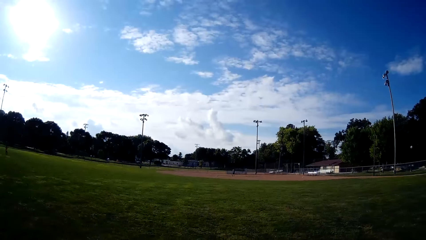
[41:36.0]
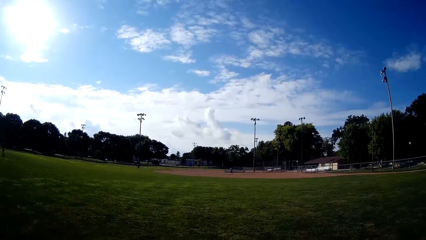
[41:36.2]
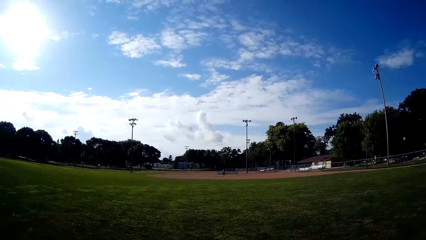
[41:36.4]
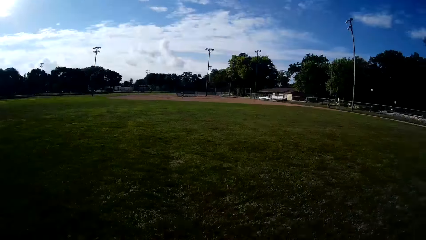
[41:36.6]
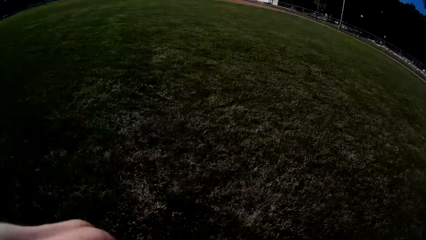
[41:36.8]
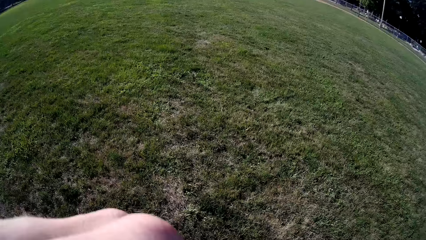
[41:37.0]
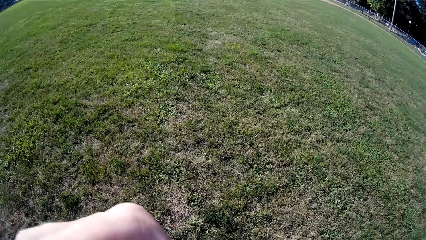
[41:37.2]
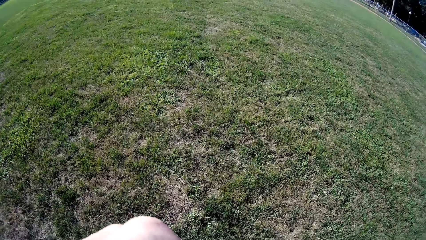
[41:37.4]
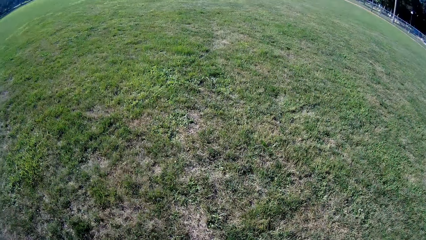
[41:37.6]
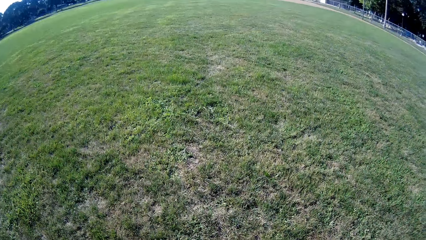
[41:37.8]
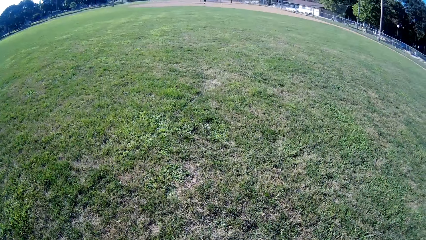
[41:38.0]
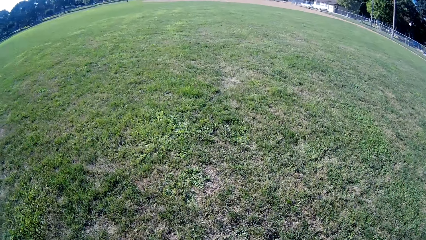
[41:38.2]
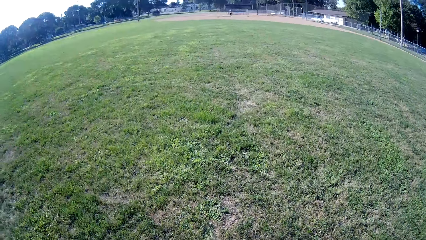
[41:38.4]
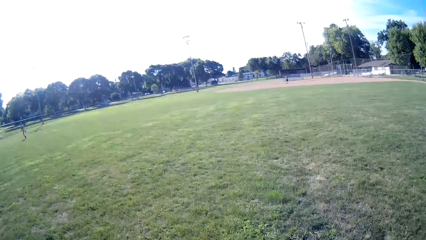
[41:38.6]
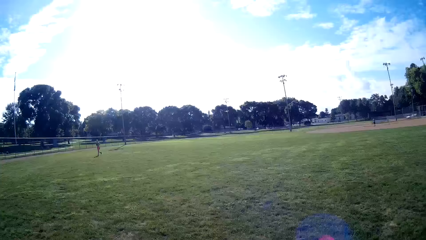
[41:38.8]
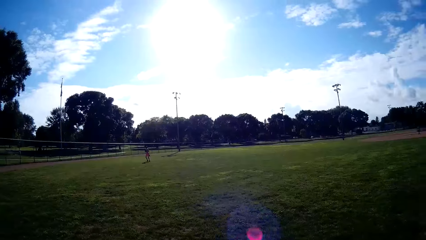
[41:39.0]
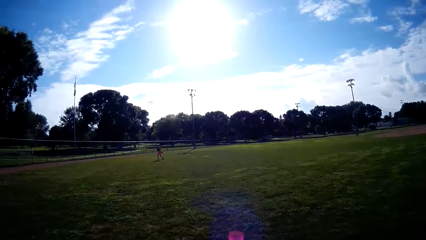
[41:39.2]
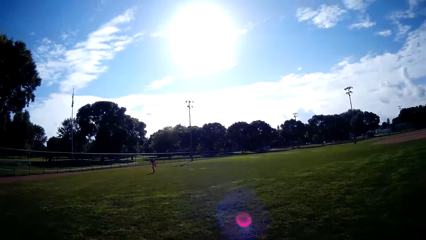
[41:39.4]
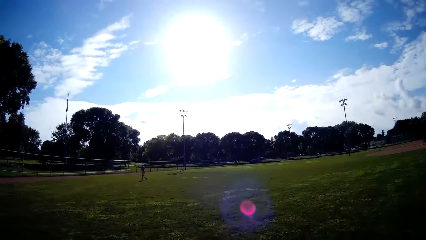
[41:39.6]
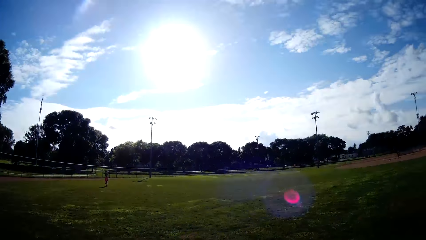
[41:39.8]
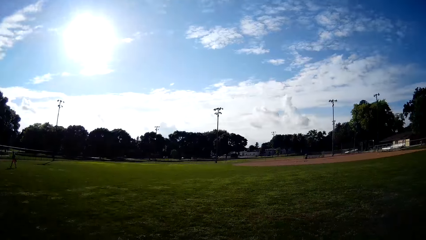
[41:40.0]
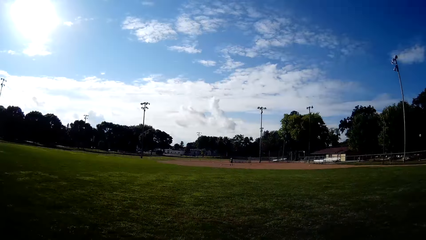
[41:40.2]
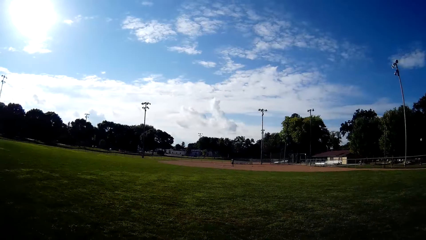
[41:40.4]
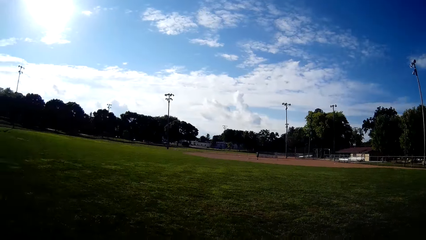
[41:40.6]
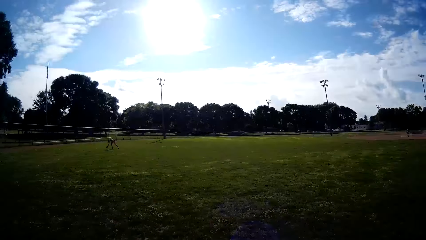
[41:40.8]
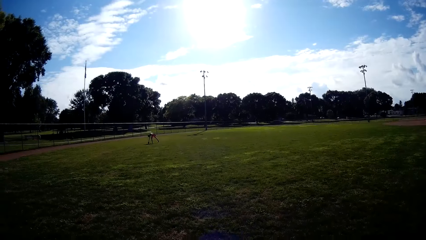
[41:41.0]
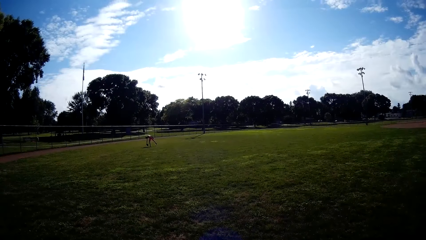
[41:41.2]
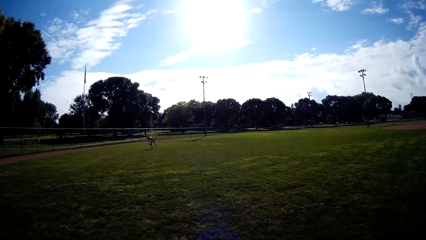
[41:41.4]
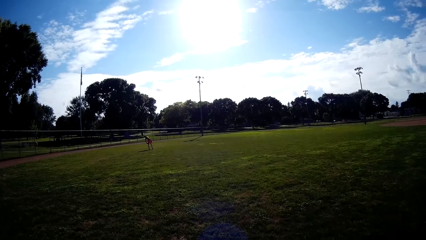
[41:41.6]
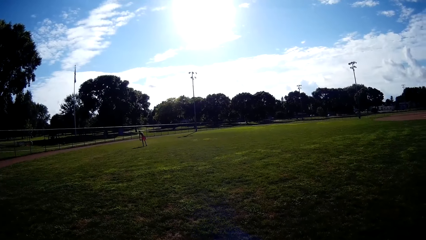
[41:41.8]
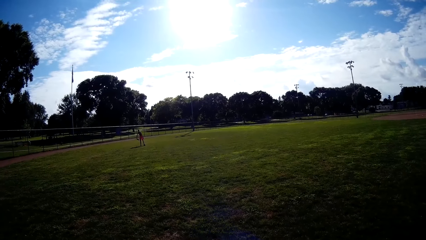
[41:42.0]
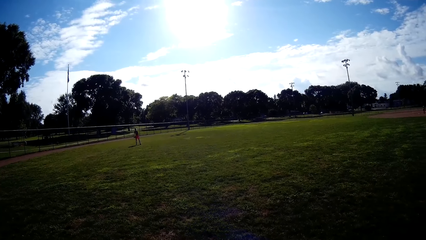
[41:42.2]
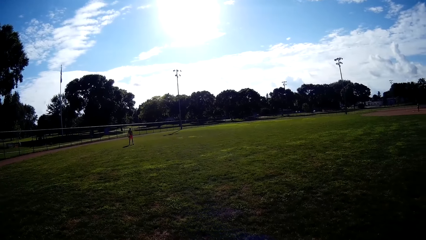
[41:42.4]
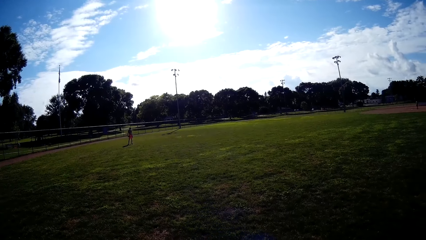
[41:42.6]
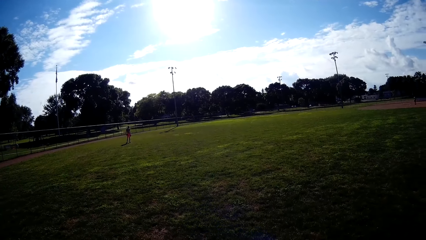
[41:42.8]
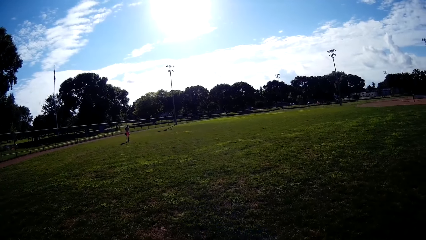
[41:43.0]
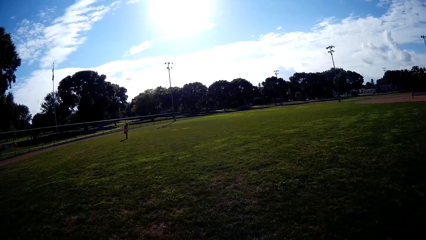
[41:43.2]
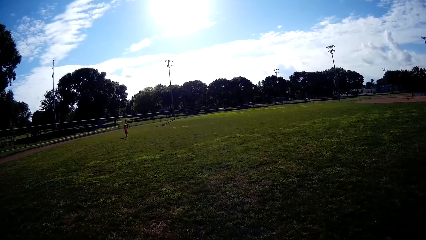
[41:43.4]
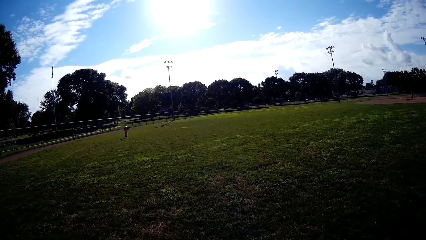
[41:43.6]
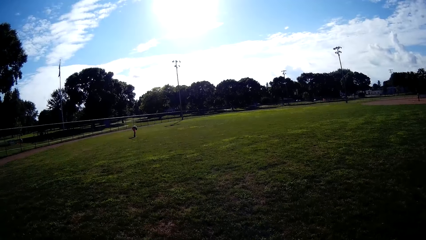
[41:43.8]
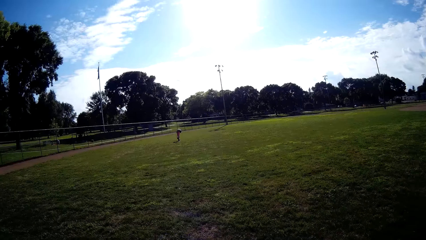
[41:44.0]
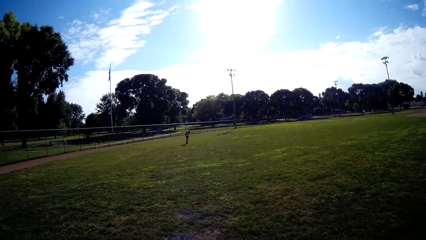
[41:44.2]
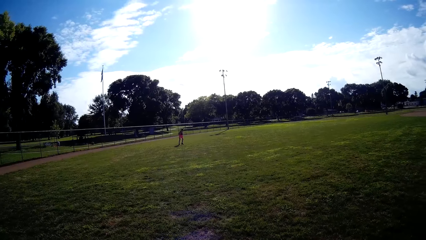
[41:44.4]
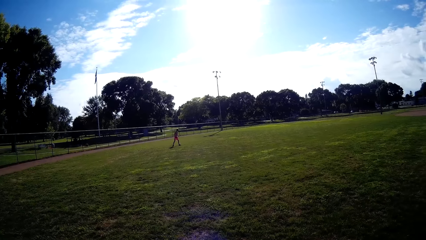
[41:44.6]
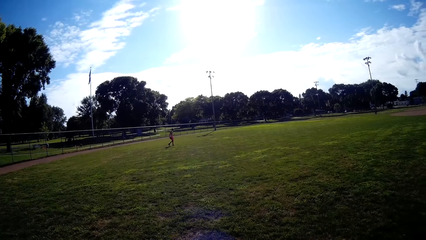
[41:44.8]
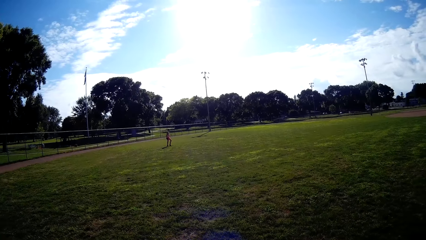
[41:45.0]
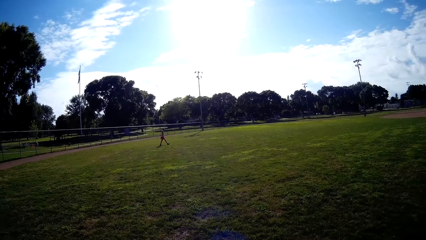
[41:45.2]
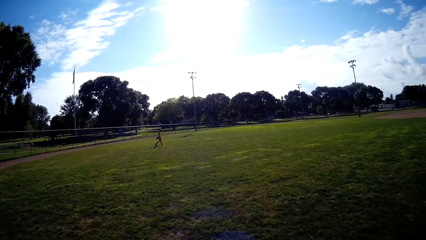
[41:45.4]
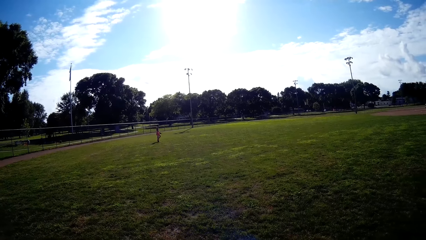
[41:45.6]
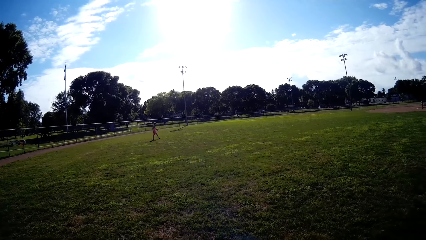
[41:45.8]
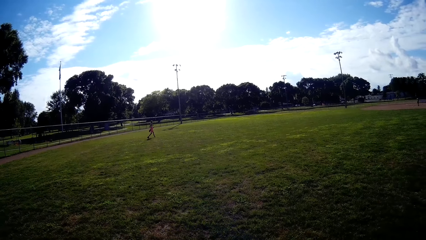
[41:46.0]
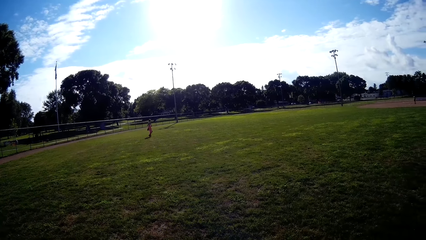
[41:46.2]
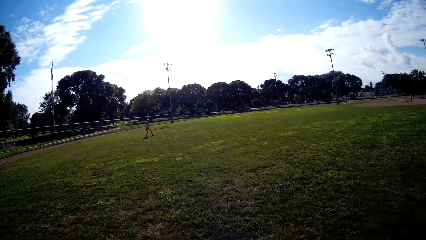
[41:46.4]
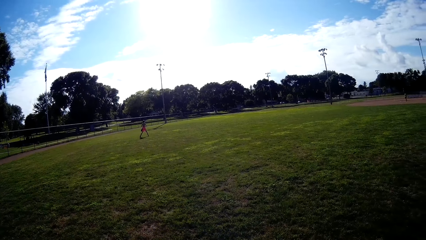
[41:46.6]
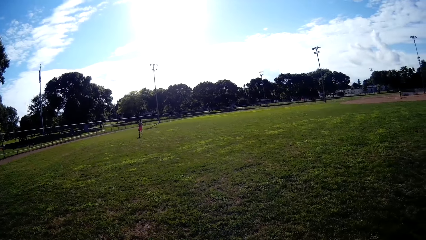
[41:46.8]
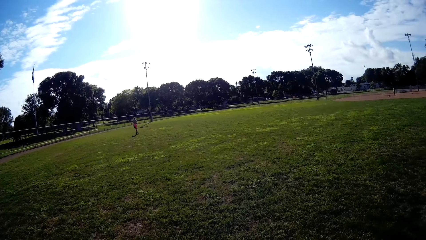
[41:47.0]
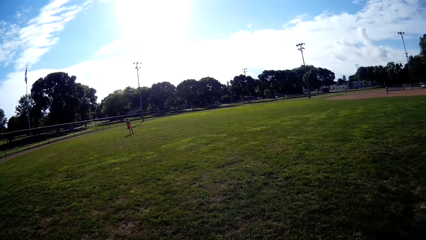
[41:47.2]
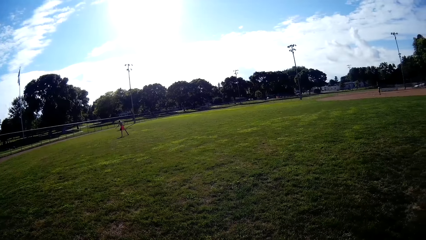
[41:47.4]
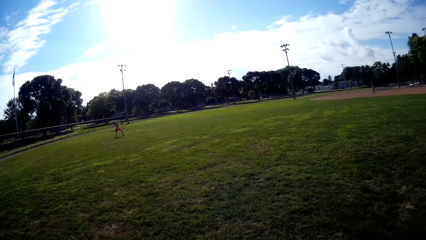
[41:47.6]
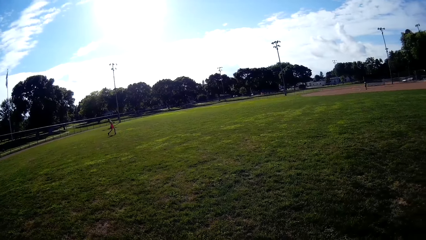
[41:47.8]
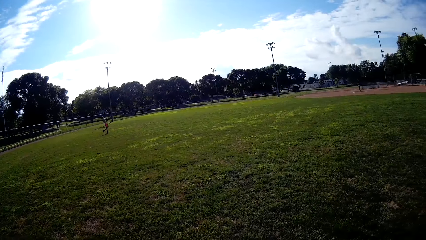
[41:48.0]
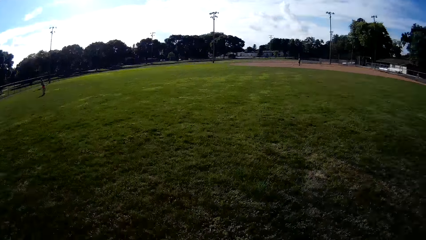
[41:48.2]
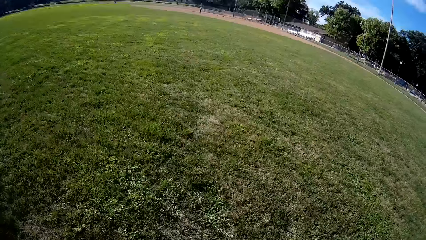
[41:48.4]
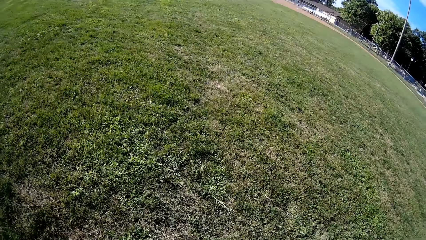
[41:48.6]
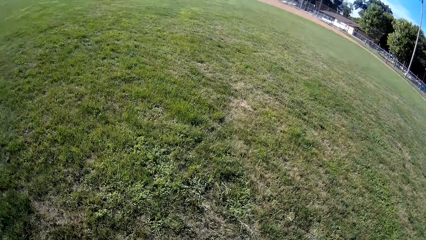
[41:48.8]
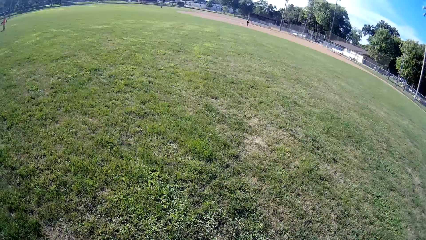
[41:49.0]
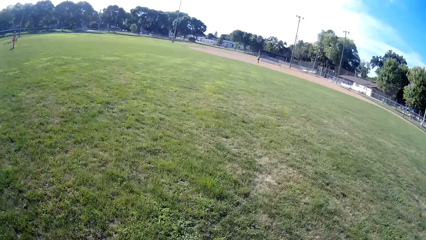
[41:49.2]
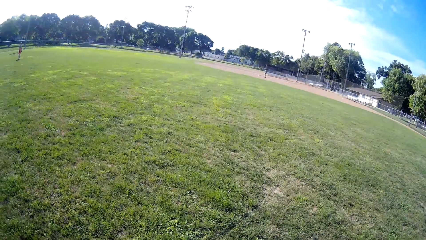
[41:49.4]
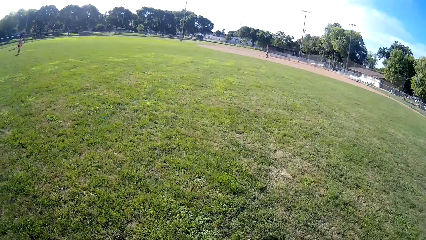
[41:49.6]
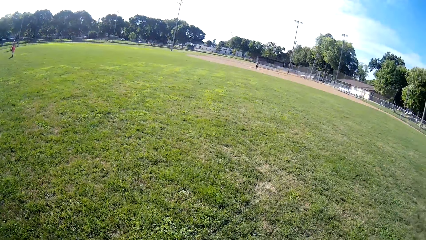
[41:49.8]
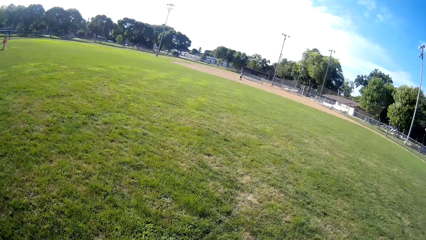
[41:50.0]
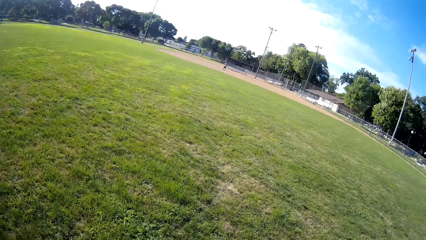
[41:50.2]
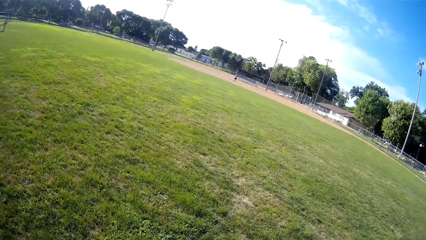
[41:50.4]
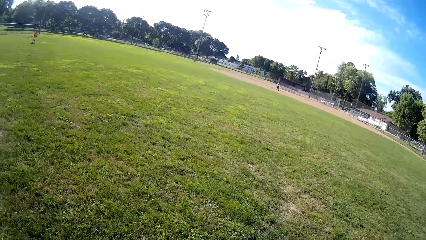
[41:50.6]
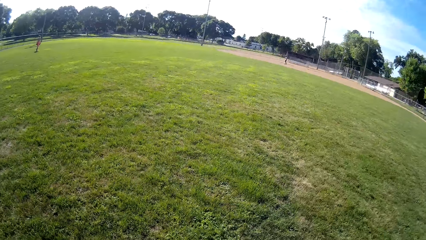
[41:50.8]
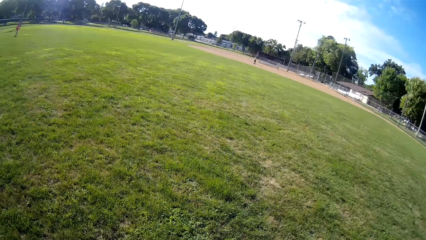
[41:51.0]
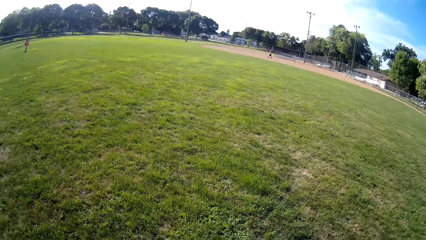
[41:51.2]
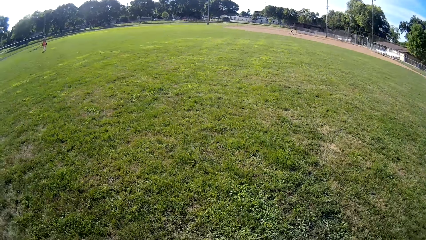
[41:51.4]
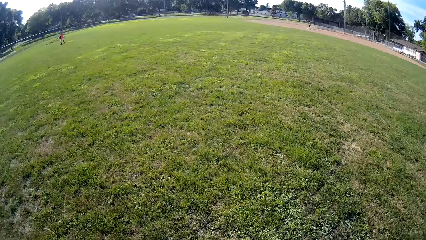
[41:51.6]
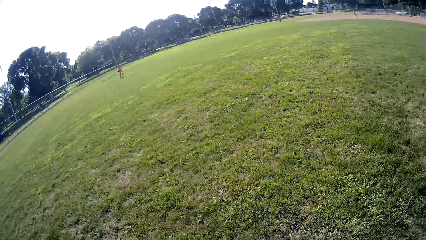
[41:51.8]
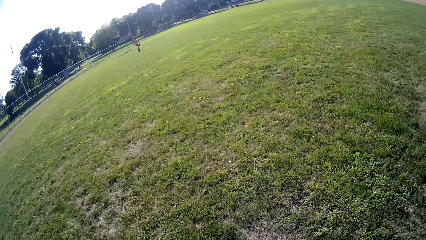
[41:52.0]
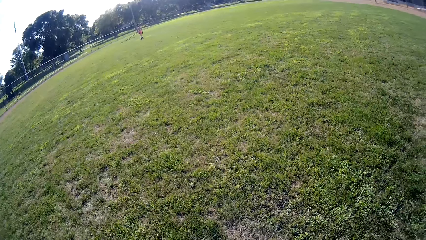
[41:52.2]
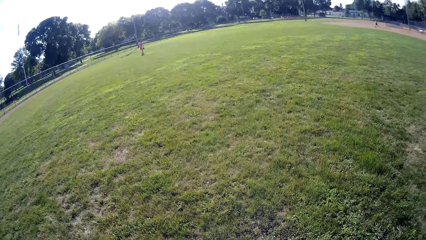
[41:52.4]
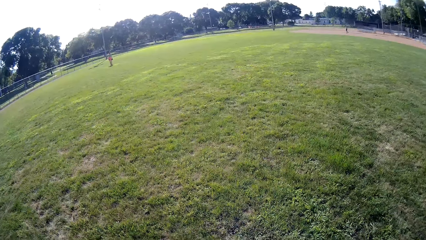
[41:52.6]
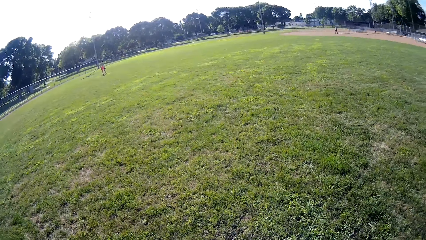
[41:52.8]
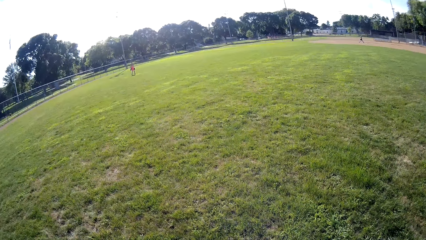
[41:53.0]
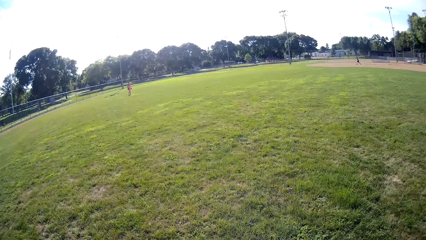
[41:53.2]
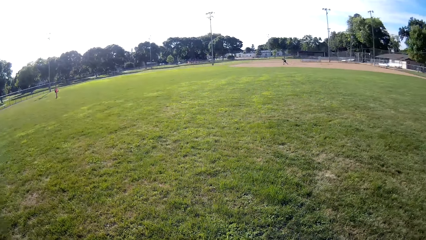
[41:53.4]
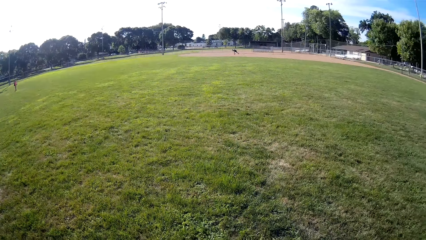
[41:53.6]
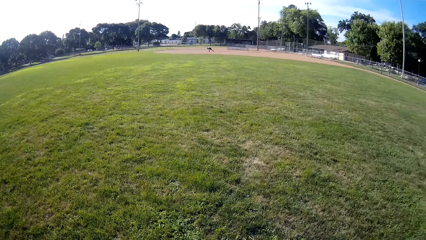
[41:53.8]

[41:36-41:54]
A man walks on the field. Another man picks up the ball from the field, walks back, and throws the ball.
